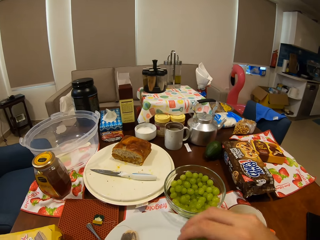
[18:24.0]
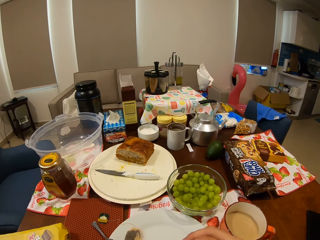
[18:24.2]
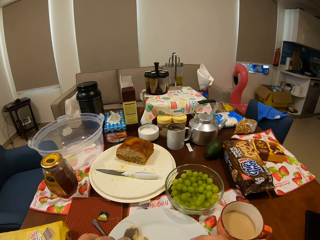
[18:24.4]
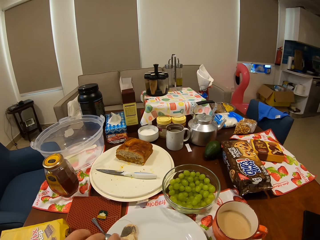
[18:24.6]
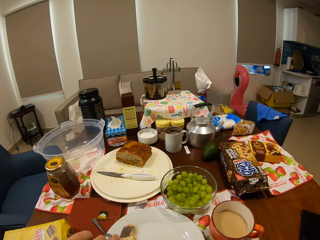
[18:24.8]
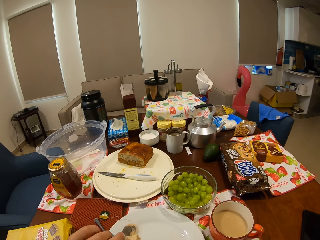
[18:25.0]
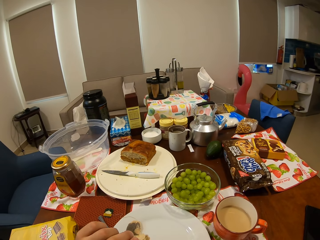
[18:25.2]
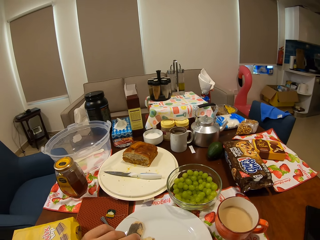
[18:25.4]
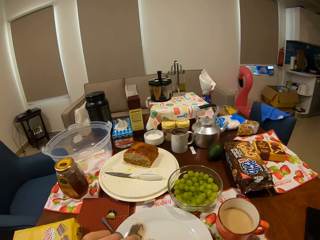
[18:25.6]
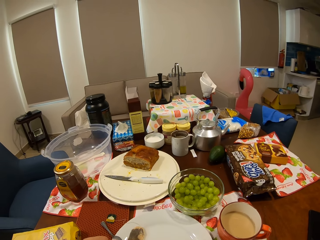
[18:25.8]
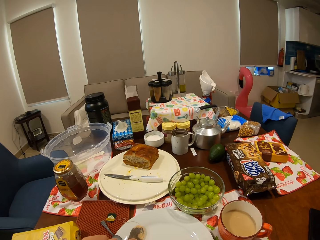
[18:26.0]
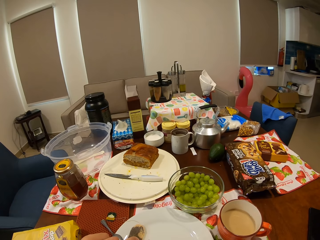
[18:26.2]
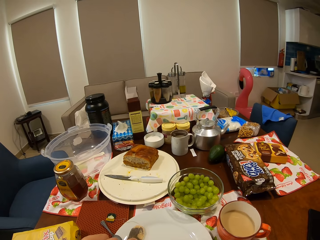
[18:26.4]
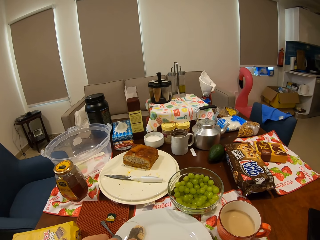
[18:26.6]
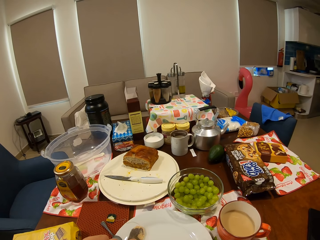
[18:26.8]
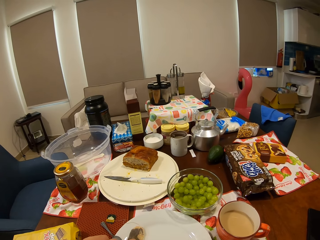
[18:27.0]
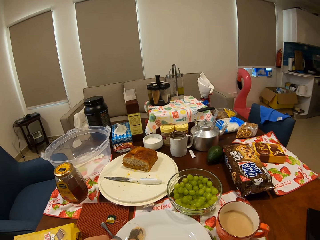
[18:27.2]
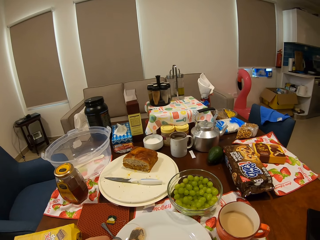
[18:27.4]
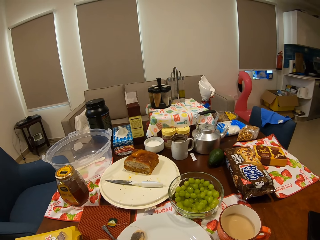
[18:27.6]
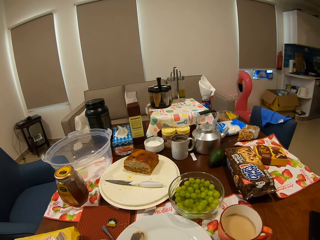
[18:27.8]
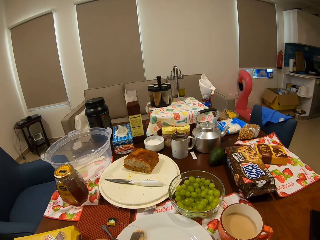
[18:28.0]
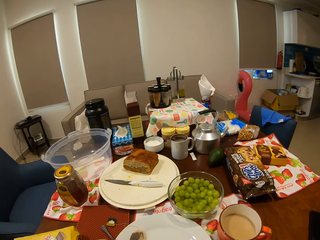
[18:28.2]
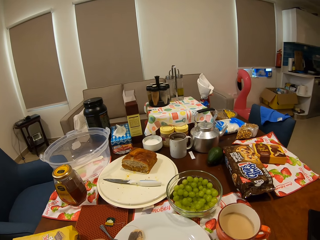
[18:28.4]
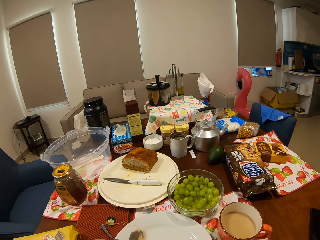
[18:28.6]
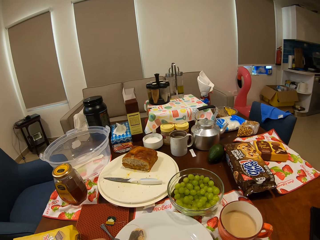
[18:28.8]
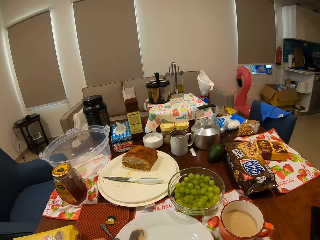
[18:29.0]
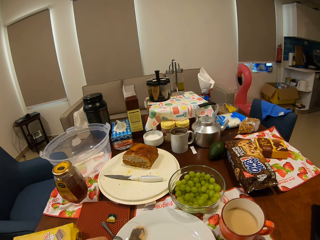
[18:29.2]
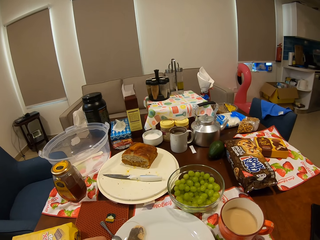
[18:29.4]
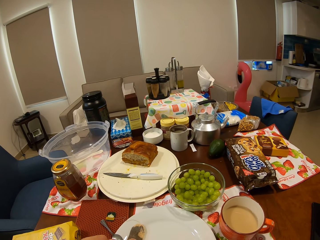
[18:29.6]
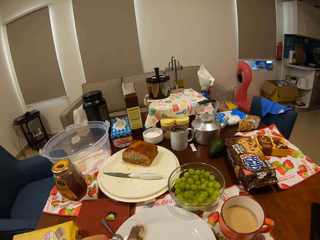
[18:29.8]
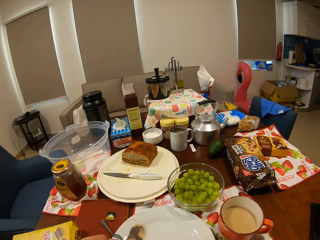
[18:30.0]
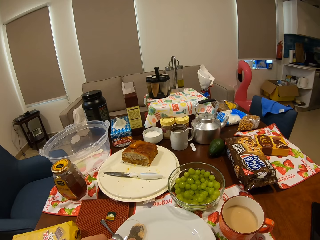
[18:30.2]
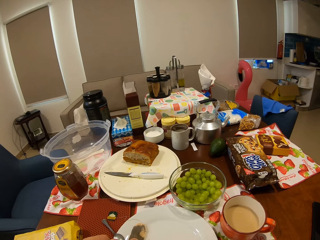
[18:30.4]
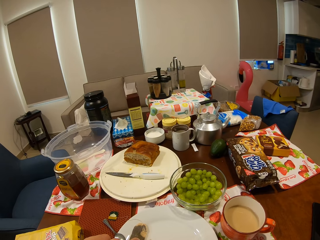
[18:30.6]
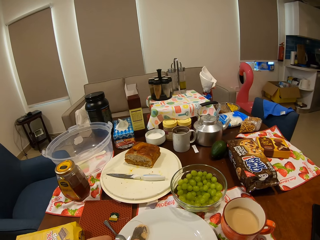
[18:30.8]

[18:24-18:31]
The camera wearer stares around the house. They eat food on the dining table.

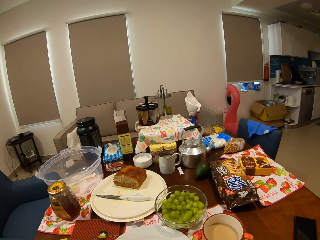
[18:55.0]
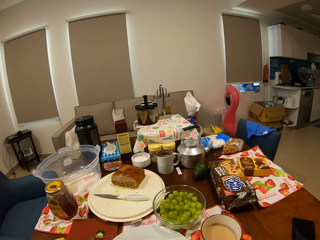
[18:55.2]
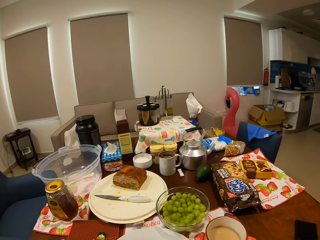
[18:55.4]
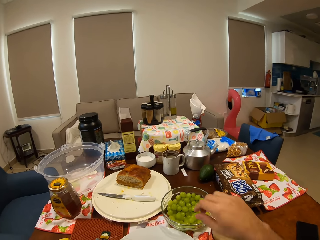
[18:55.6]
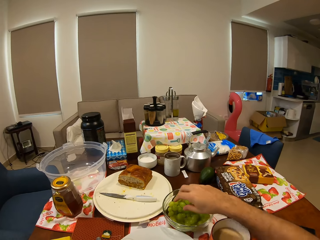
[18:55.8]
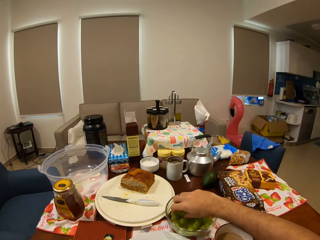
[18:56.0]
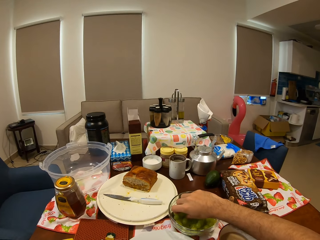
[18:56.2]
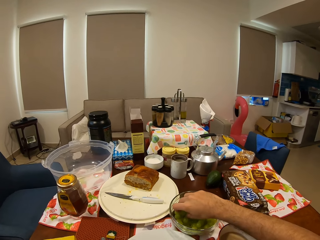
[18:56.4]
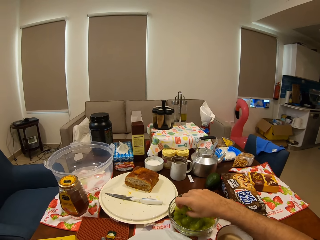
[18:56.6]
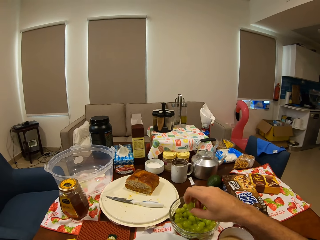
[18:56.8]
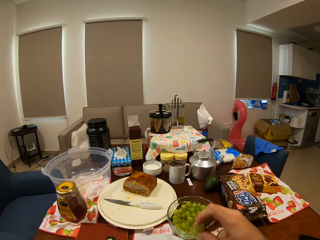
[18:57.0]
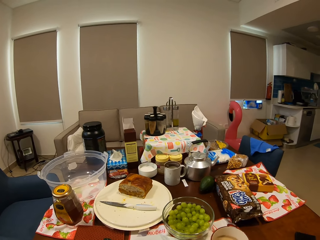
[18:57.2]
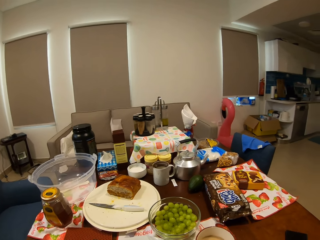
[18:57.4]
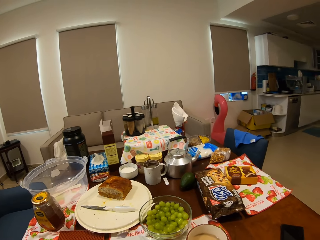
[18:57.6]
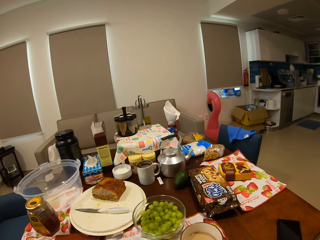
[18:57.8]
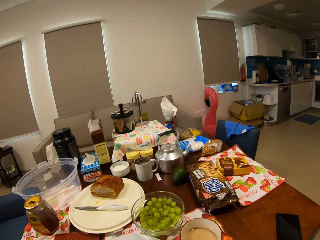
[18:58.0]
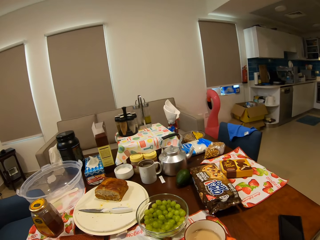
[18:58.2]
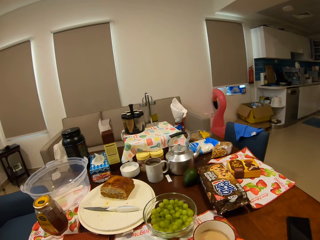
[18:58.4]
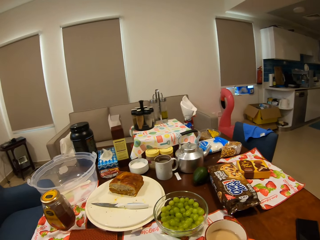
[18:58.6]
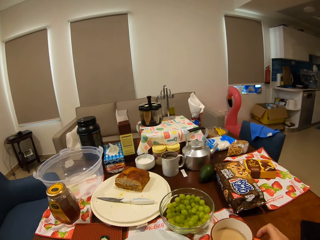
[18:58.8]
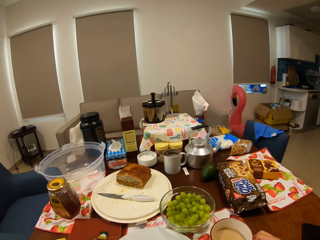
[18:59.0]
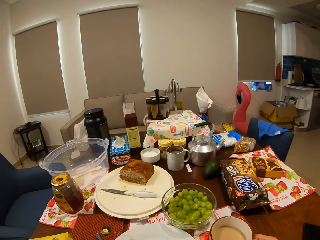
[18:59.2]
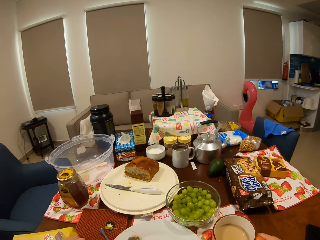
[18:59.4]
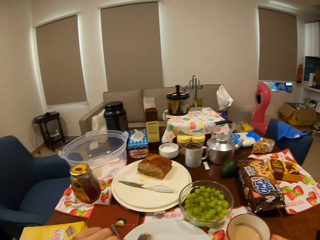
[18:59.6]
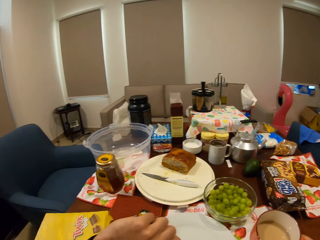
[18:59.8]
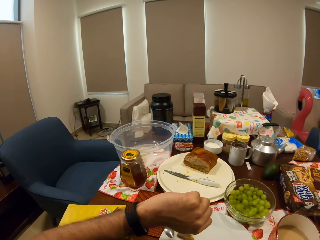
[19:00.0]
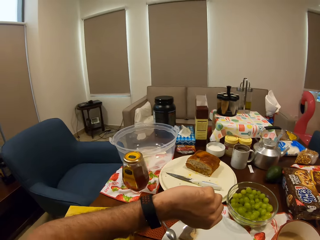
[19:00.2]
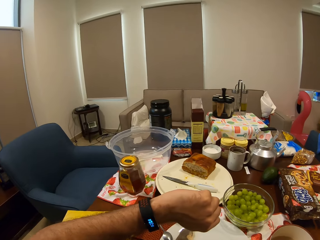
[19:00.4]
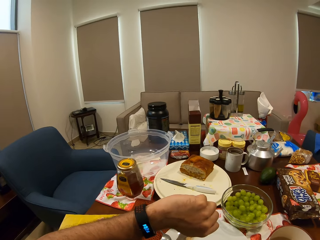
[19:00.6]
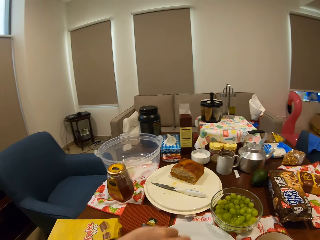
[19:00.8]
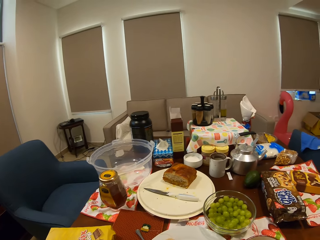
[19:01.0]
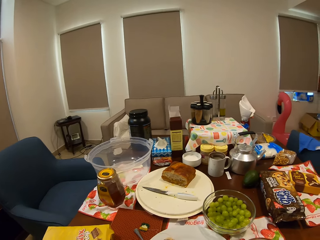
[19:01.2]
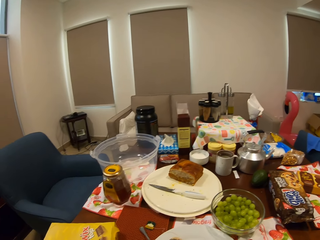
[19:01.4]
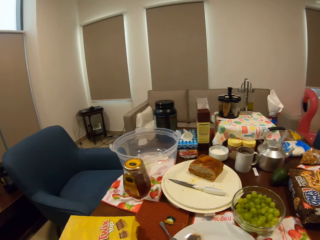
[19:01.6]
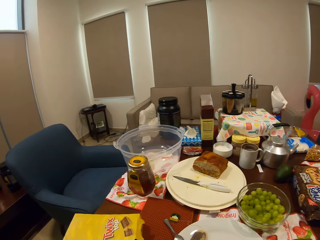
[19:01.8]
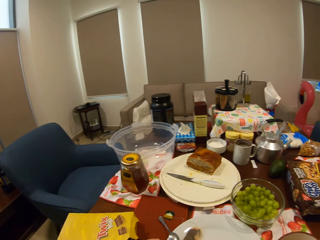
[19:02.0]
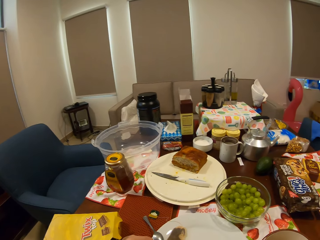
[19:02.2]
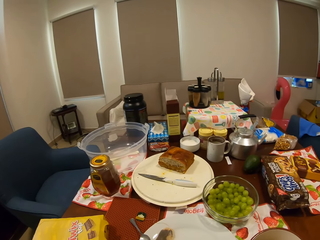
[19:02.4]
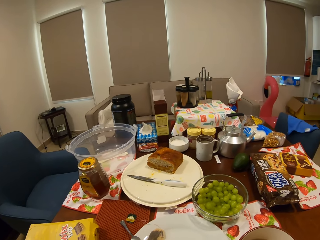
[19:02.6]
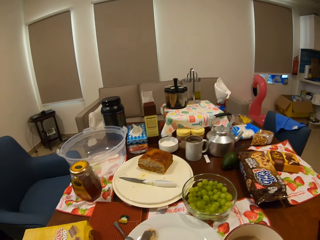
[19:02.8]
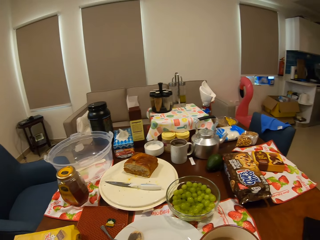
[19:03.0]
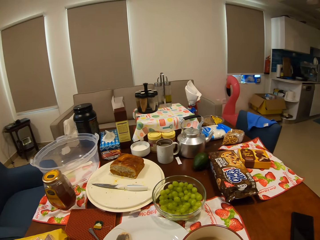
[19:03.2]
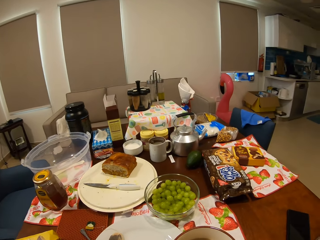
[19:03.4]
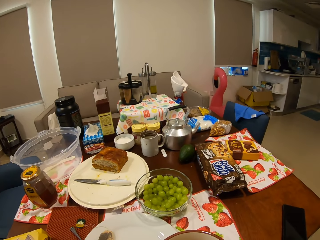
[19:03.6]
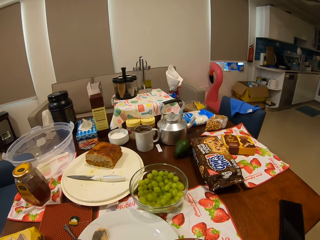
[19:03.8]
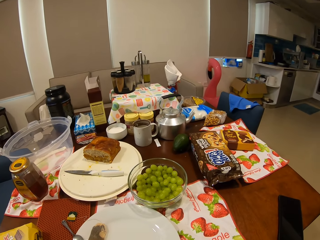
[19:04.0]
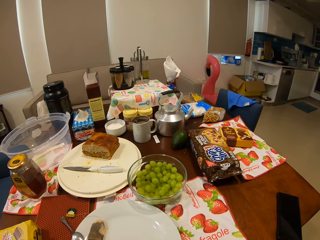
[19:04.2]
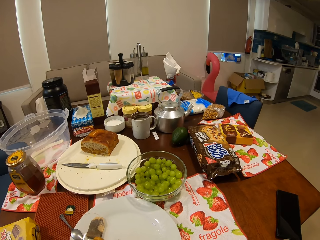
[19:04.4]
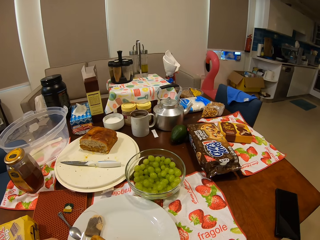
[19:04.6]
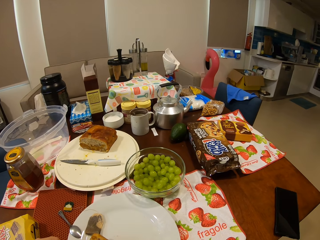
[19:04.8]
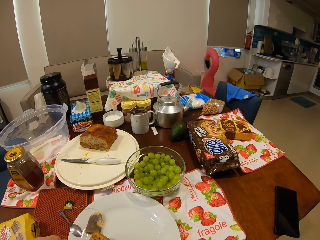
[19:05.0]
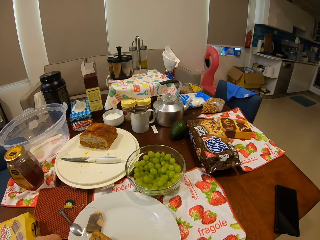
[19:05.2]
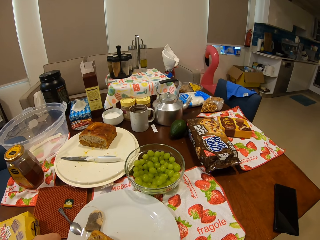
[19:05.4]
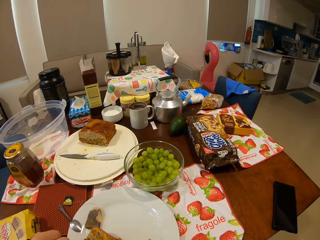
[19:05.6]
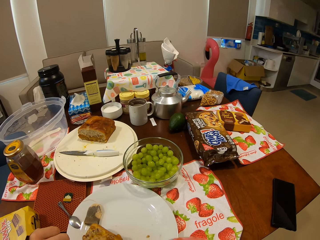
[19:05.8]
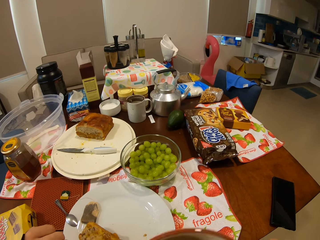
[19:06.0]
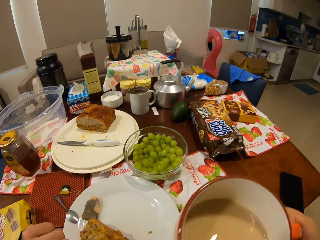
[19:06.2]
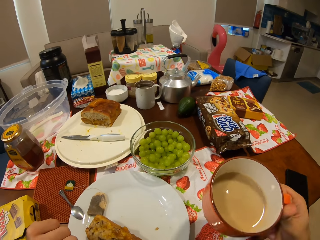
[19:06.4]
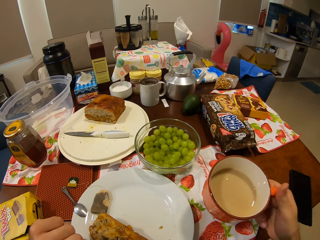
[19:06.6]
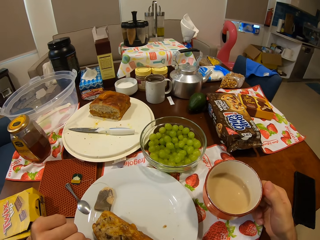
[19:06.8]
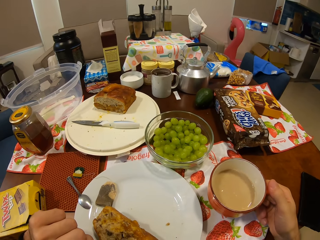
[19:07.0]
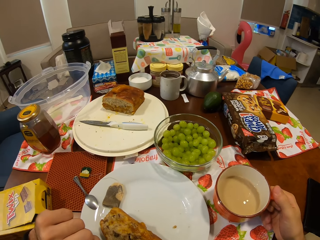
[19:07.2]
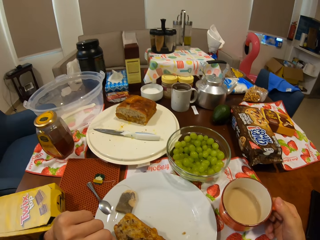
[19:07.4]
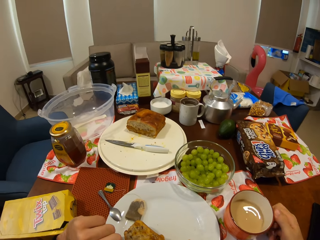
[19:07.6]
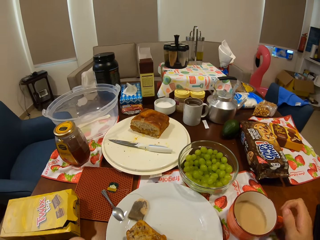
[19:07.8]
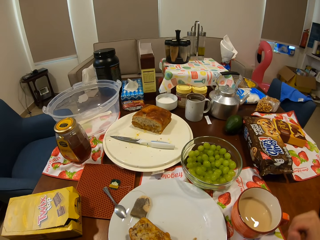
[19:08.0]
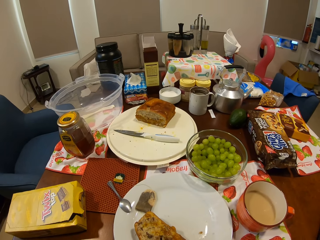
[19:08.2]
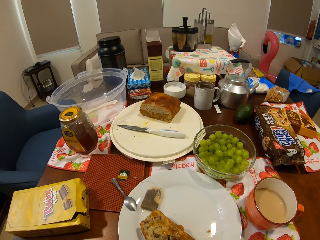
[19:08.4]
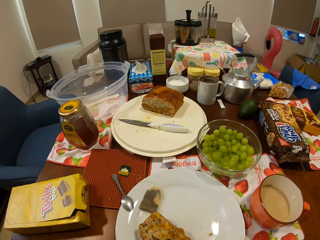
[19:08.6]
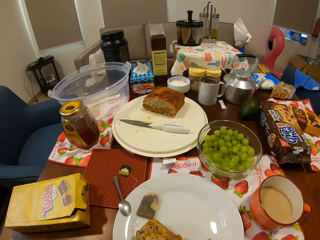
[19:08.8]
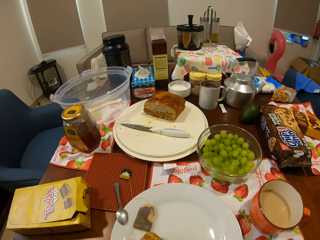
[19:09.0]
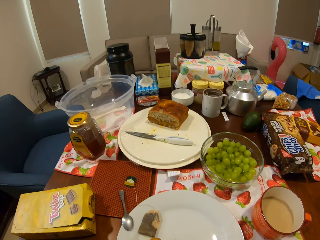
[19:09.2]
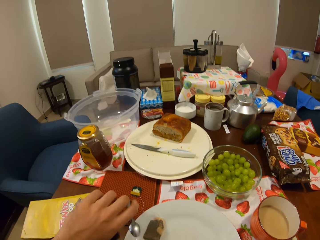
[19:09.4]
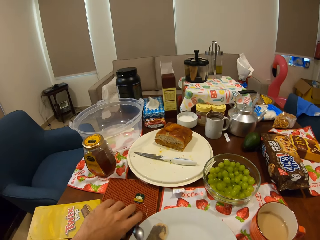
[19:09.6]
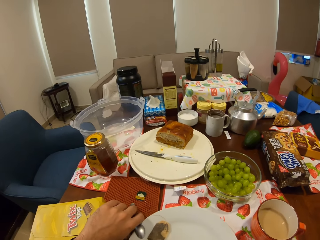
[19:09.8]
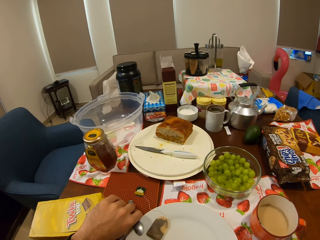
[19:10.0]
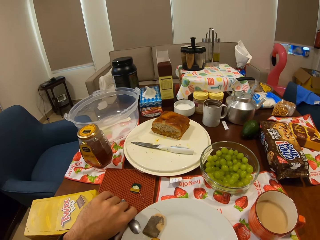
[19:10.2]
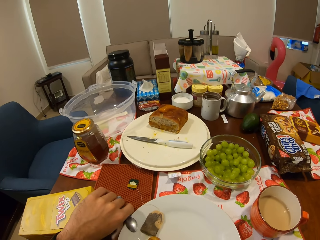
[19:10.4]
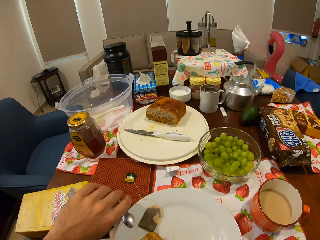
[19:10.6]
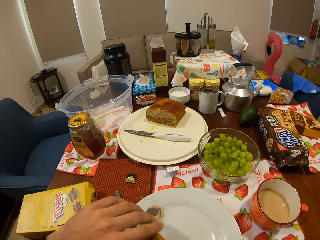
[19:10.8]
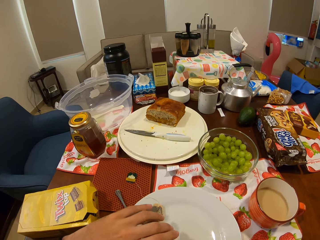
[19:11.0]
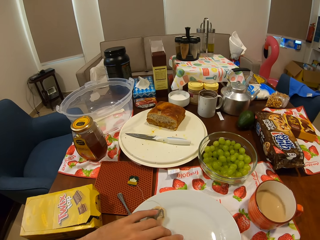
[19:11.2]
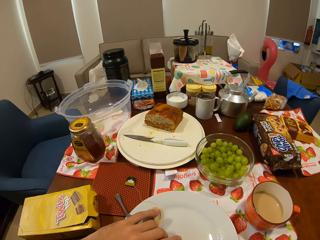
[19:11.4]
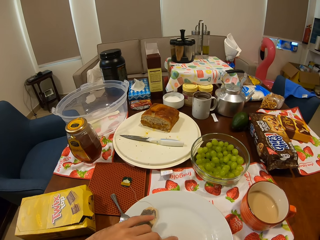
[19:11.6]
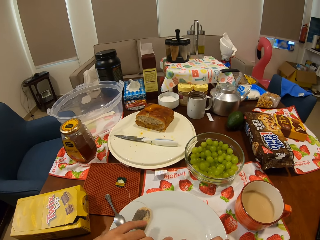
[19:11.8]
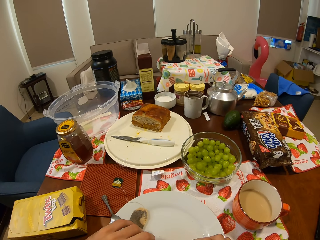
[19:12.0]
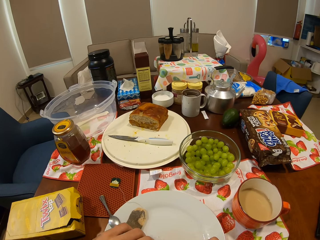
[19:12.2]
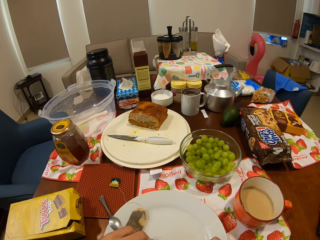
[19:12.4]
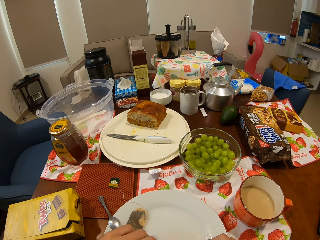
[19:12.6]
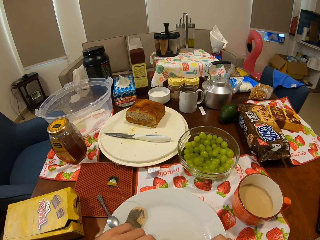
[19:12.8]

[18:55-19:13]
The camera wearer picks up a grape from a bowl of grapes with his right hand. He stares around the house. He eats food on the dining table. He picks up a cup of tea from the dining table with his right hand. He looks at the watch. He stares around the house. He drinks tea on the dining table. He places the cup of tea in his right hand on the dining table. He pulls the plate on the table. He touches a spoon on the table. He adjusts the spoon on the plate with his left hand. He picks something from the plate.
